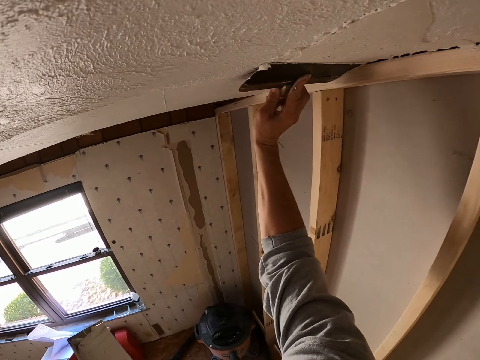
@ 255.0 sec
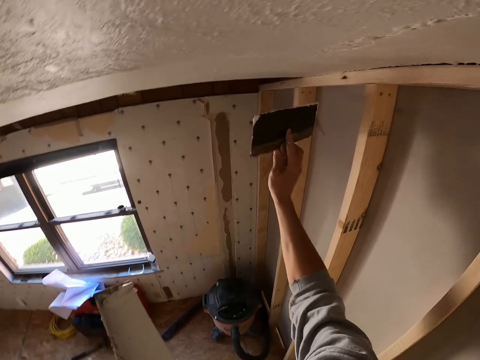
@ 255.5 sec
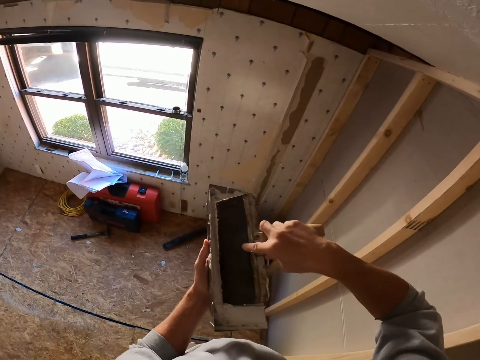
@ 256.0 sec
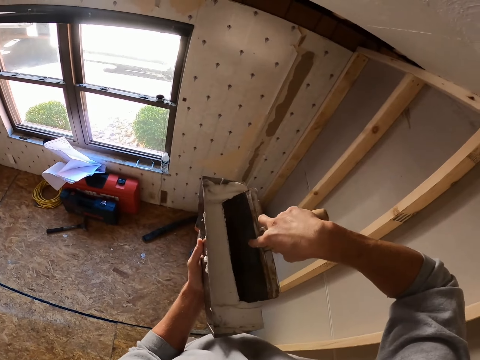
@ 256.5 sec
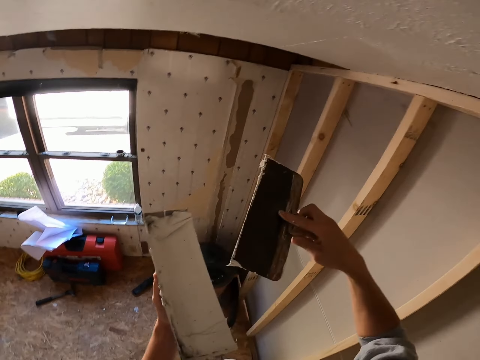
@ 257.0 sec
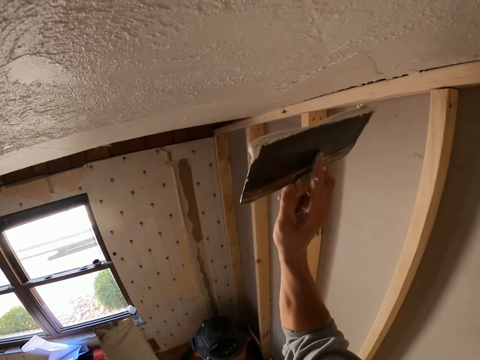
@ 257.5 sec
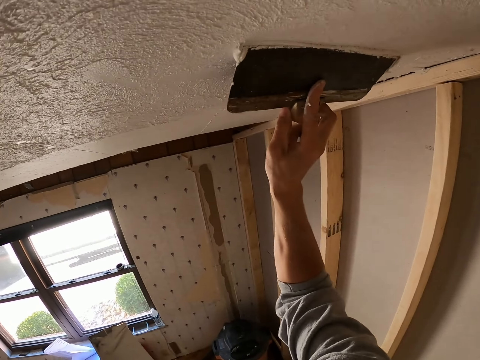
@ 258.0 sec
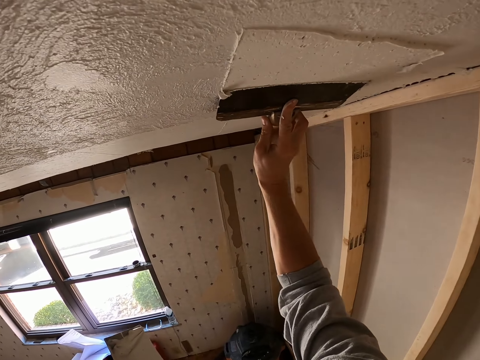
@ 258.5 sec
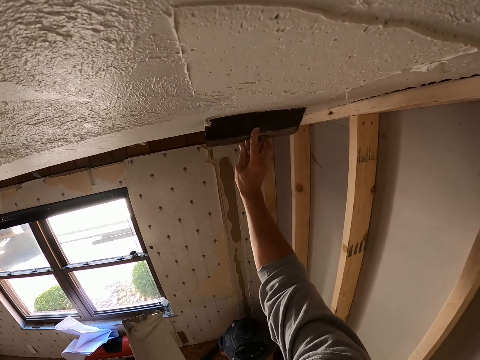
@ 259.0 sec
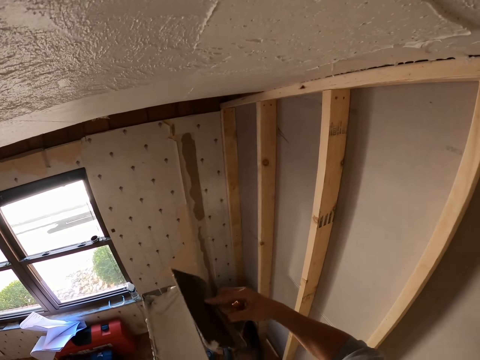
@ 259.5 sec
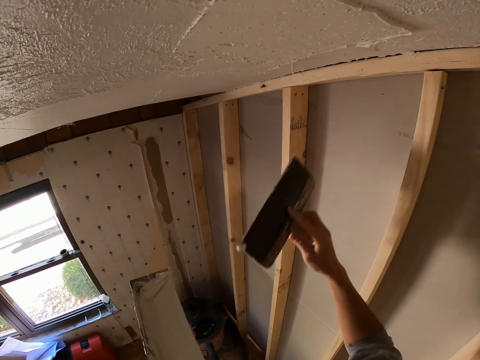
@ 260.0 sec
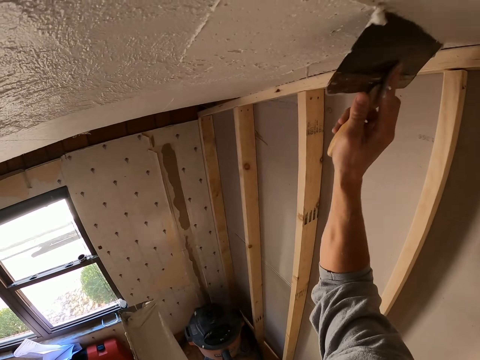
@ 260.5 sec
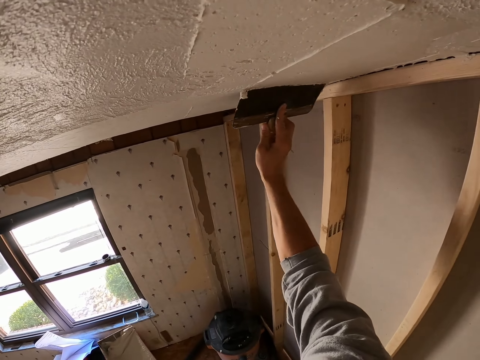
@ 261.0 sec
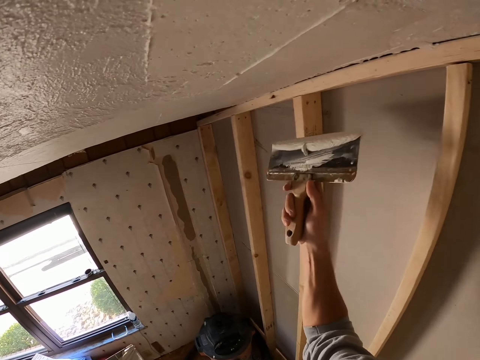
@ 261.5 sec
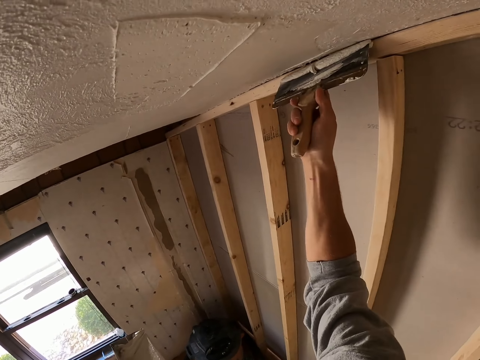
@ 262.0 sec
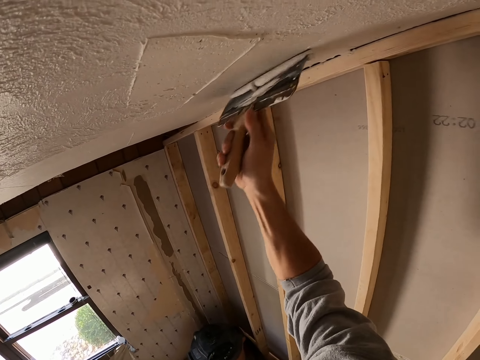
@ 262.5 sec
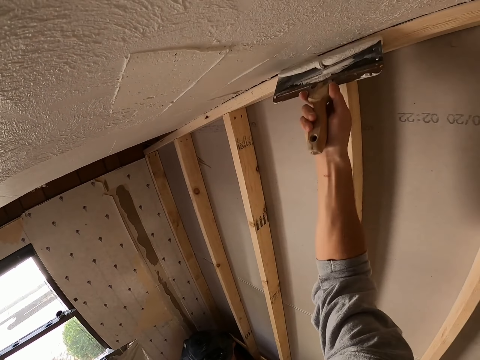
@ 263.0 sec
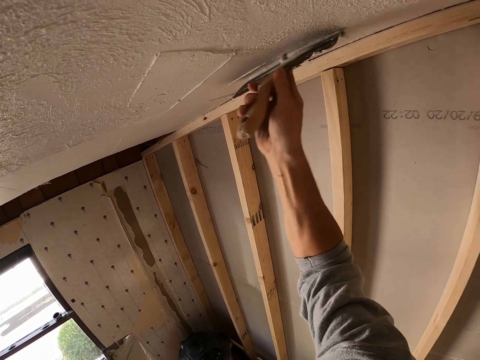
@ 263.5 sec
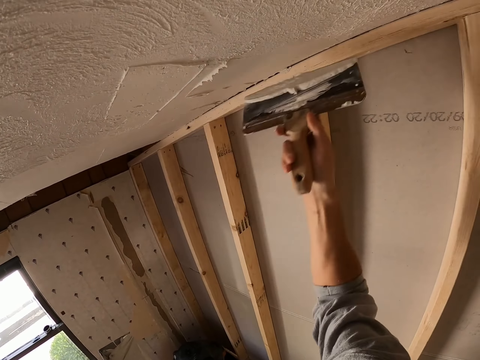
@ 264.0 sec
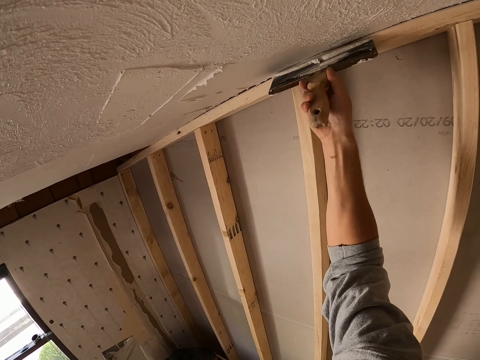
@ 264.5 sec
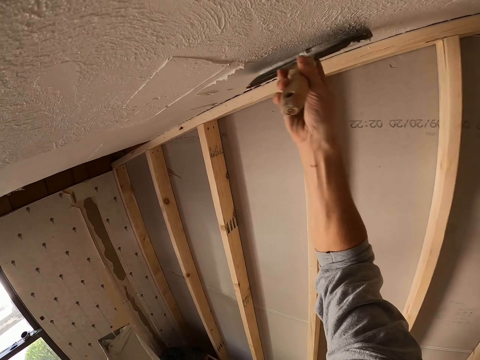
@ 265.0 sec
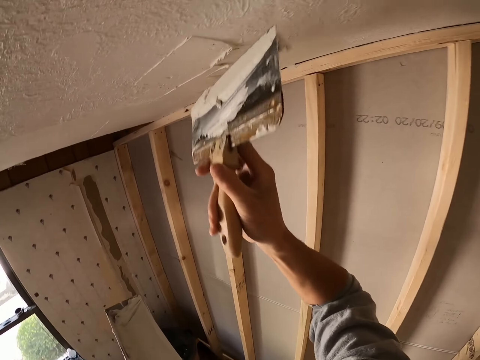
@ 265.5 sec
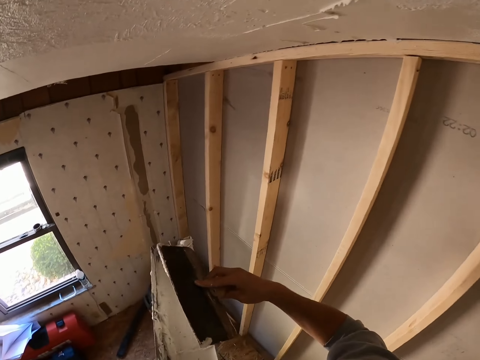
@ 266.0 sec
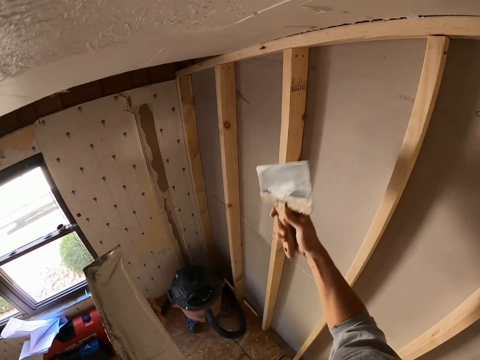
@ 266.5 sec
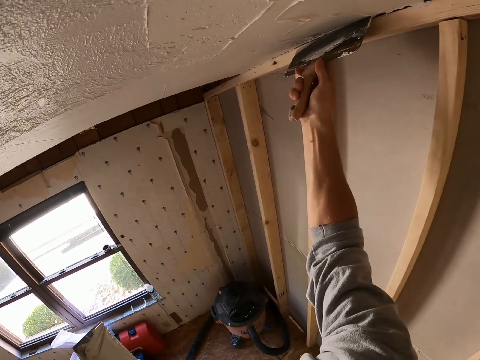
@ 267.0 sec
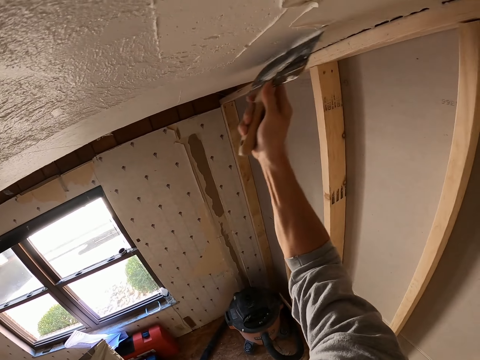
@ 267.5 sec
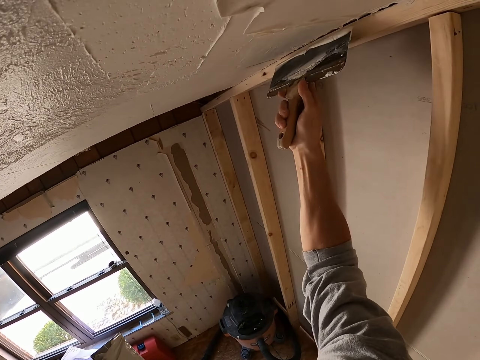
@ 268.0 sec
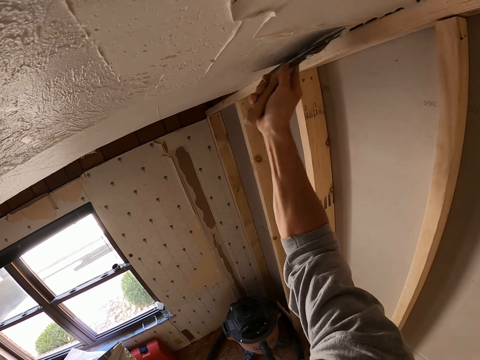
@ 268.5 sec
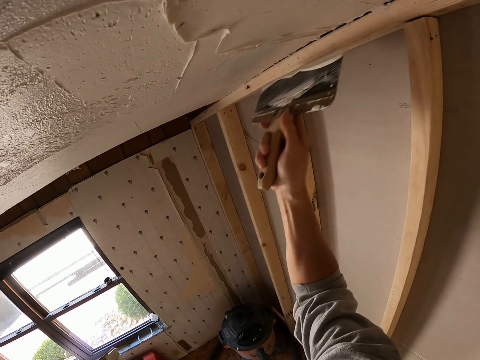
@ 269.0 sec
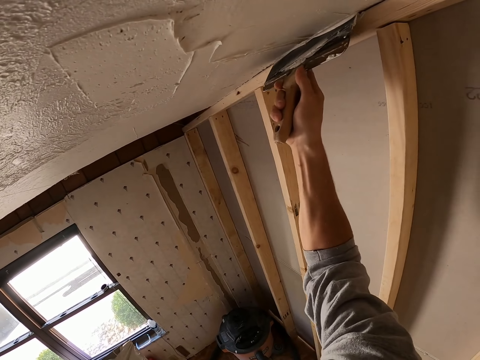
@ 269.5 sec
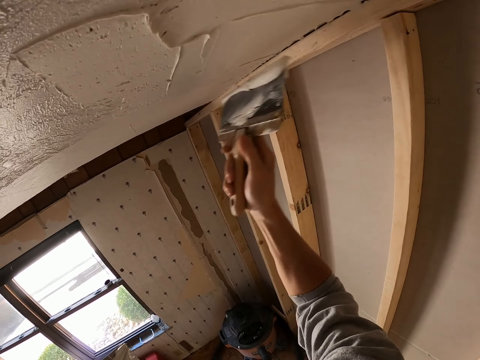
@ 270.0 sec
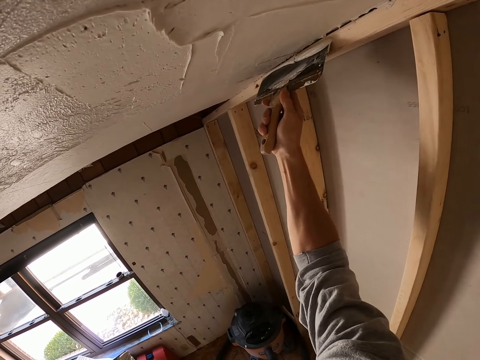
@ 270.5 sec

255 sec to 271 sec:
The camera wearer paints the ceiling board. They wipe the spatula on the paint holder. They paint the ceiling board. They wipe the spatula on the paint holder. They paint the ceiling board.

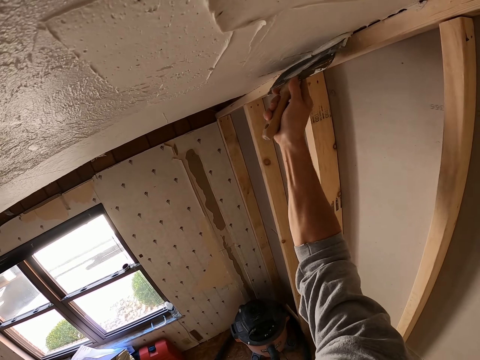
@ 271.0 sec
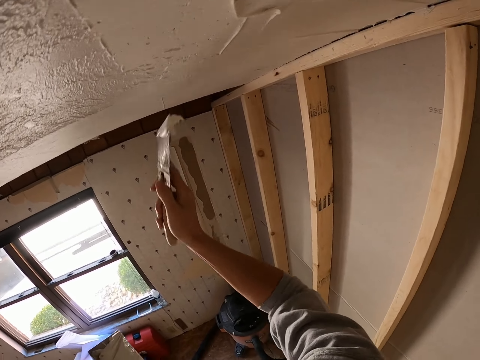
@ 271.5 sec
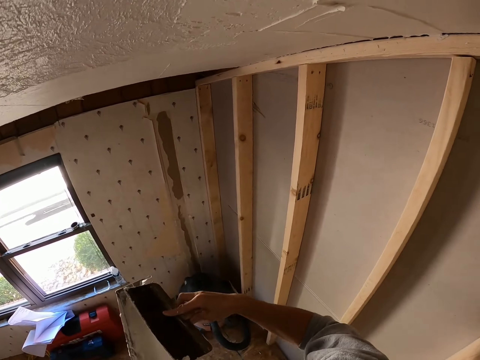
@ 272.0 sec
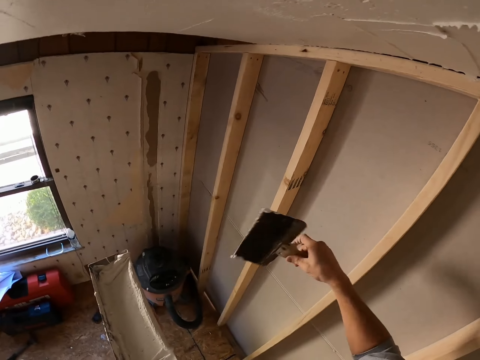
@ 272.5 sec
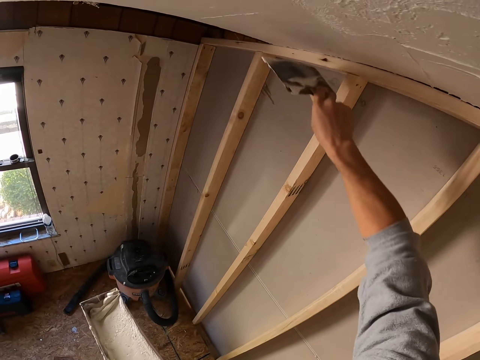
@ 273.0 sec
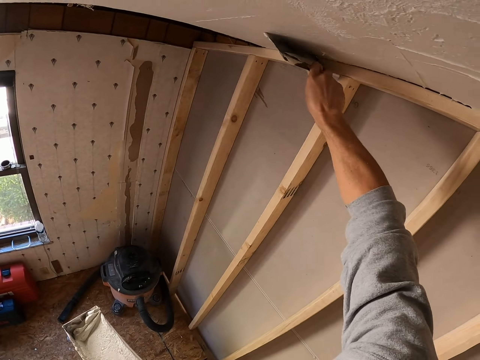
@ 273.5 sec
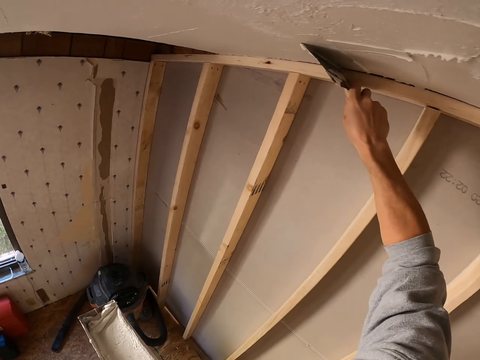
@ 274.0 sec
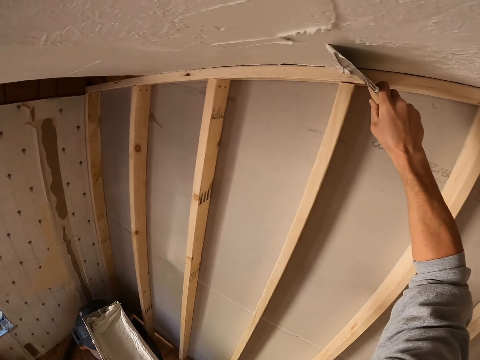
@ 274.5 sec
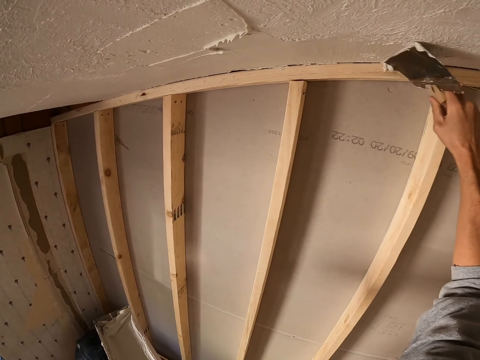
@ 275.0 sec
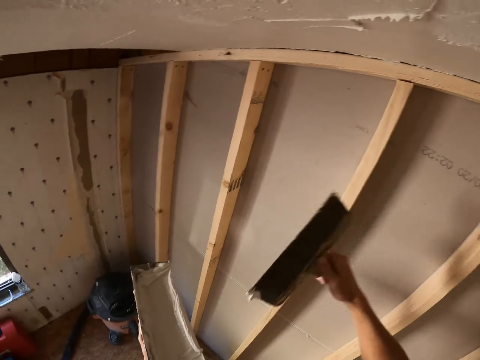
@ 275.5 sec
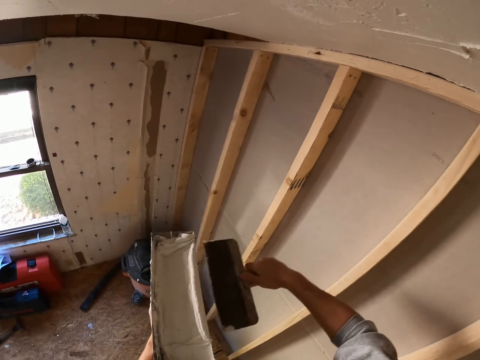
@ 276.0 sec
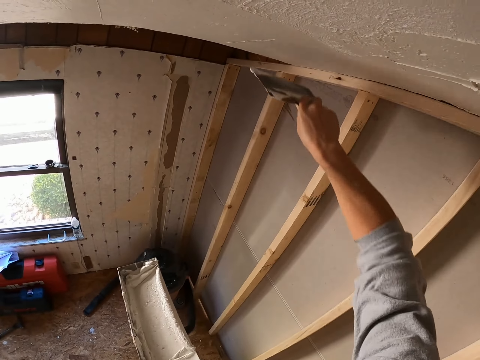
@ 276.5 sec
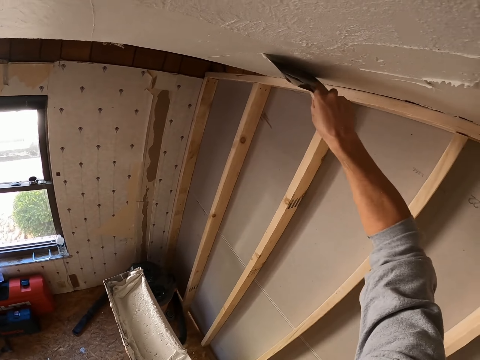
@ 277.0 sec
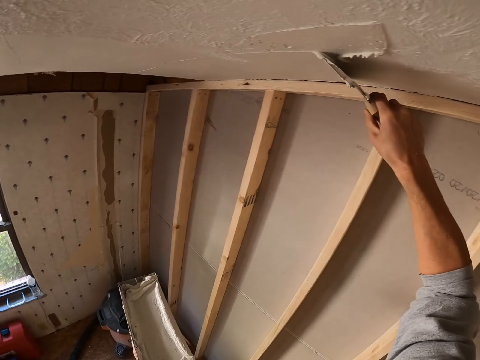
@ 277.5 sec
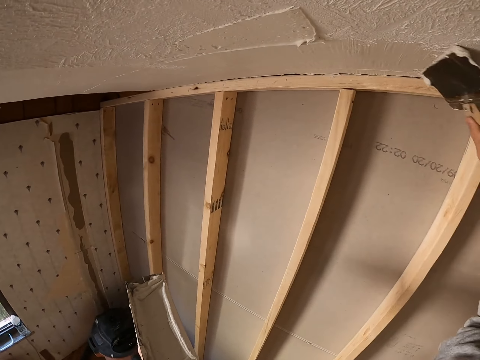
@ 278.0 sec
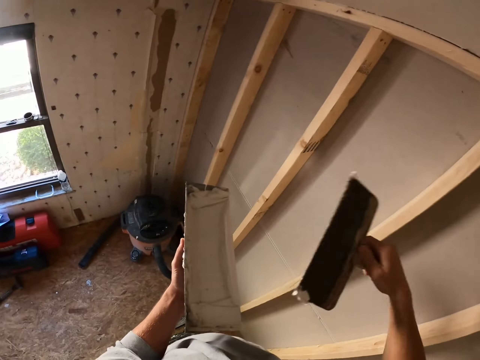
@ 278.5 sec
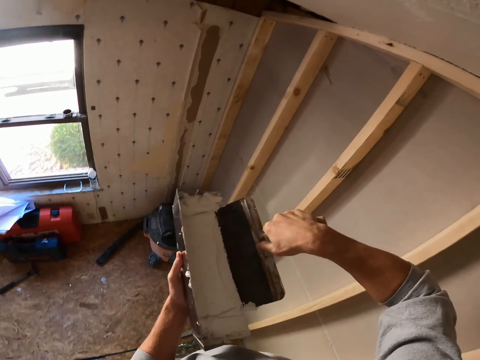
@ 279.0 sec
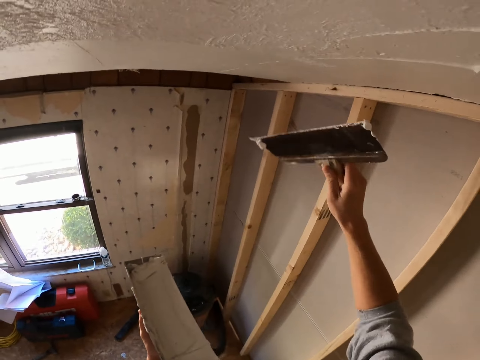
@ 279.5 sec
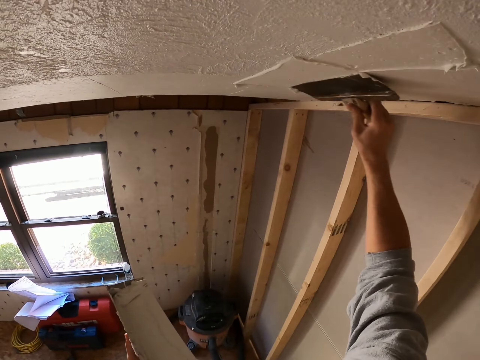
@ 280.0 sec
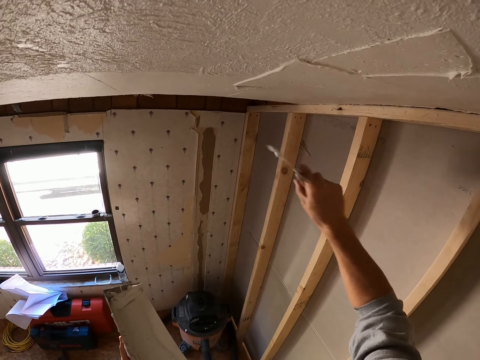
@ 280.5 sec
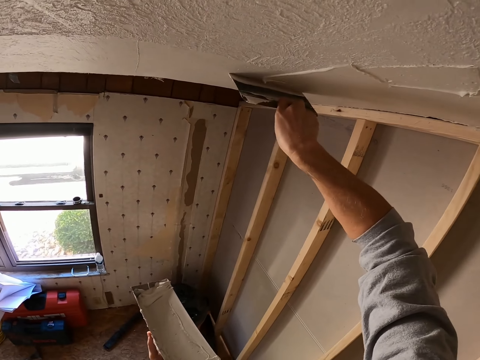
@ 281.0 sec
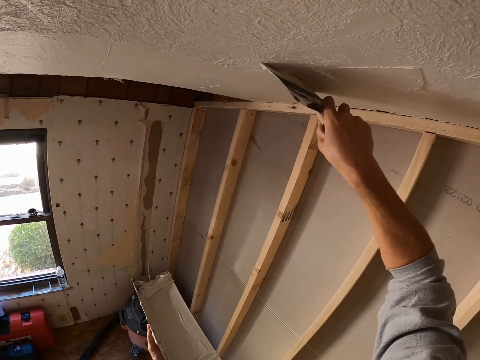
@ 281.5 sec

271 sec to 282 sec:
The camera wearer wipes the spatula on the paint holder. They paint the ceiling board. They wipe the spatula on the paint holder. They paint the ceiling board. They wipe the spatula on the paint holder. They paint the ceiling board.
